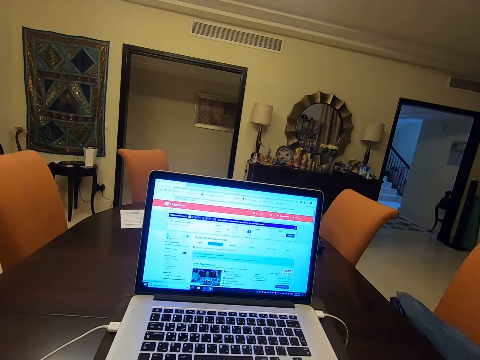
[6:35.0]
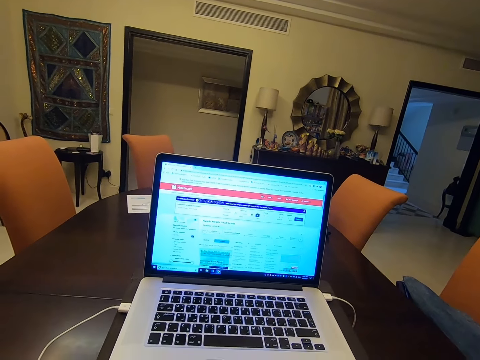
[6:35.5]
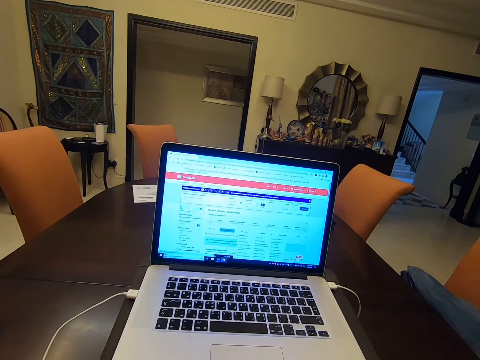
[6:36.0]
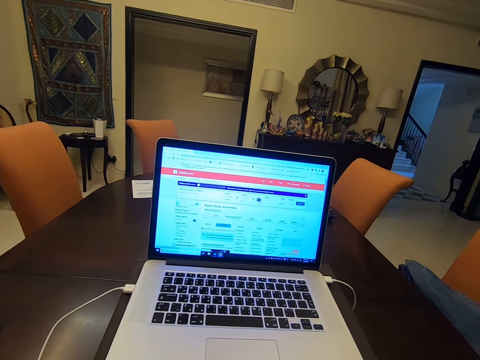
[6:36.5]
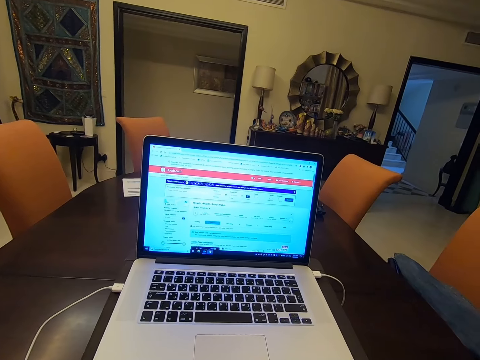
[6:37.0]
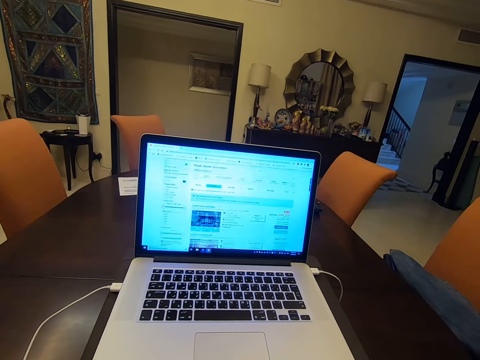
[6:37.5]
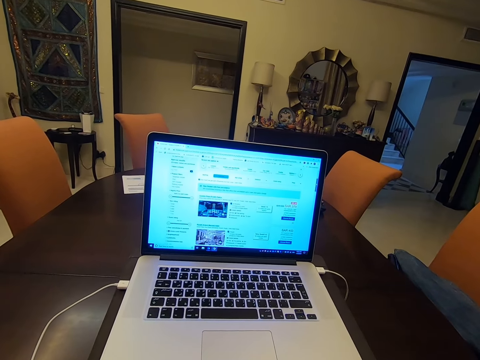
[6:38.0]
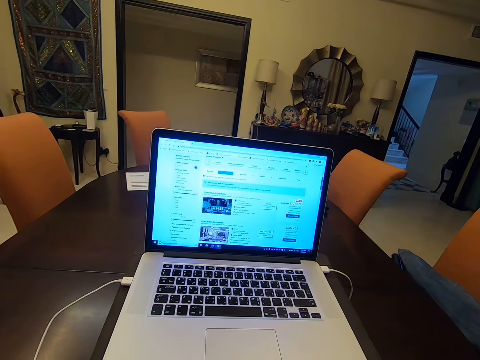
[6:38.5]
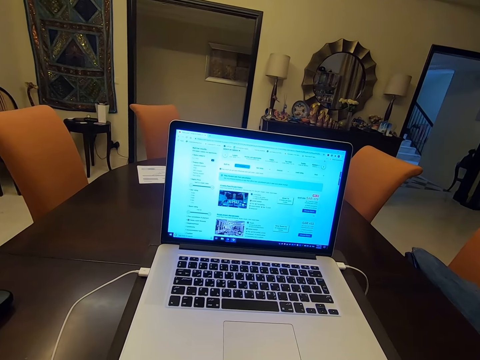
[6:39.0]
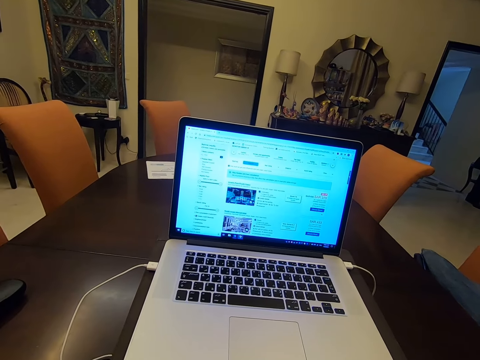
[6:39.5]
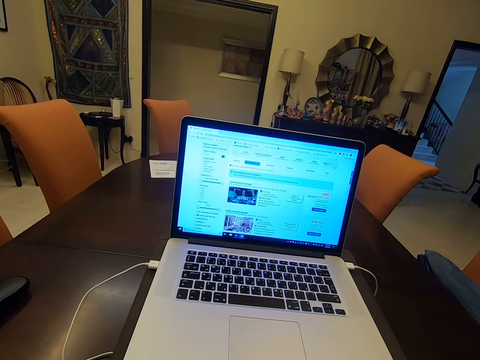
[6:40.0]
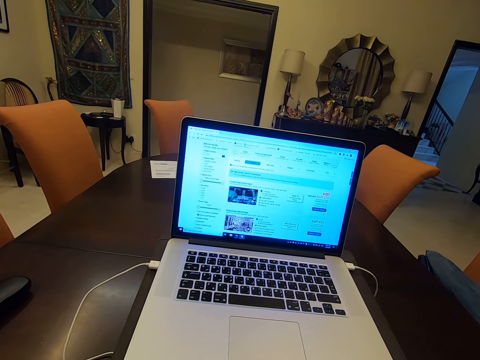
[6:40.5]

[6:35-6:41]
The camera wearer checks the laptop.

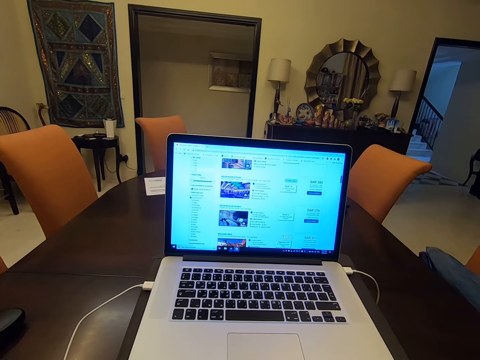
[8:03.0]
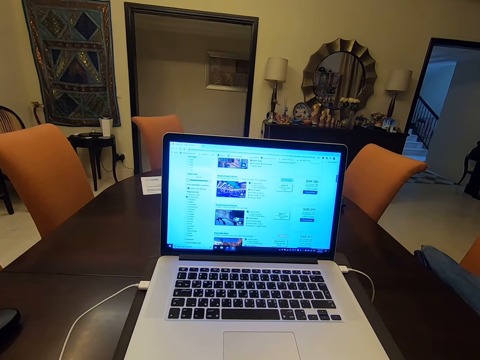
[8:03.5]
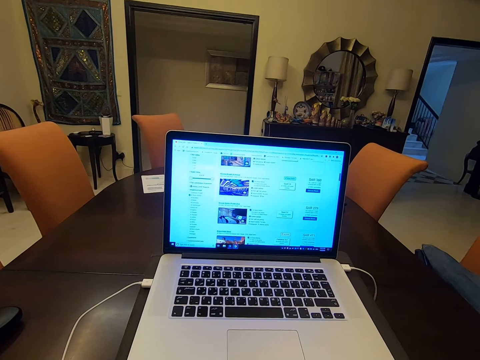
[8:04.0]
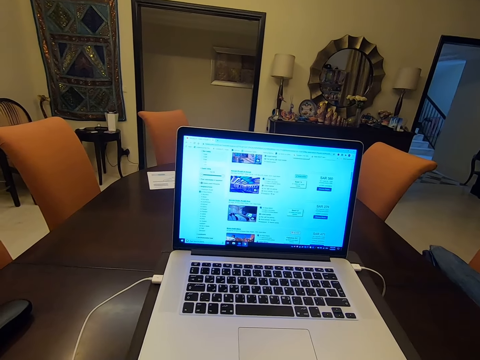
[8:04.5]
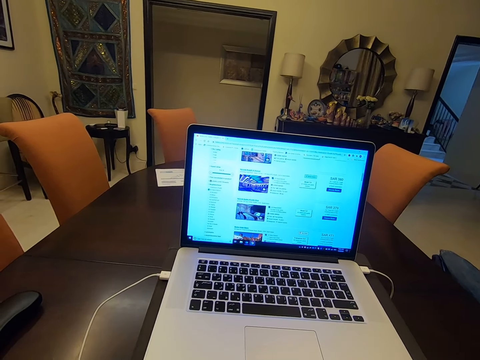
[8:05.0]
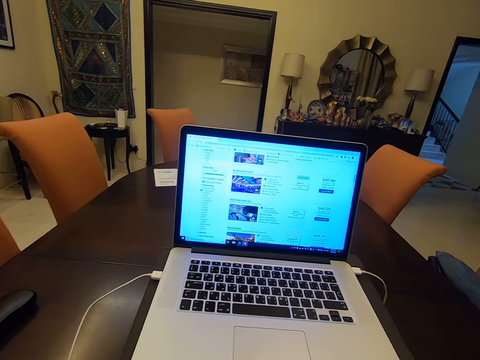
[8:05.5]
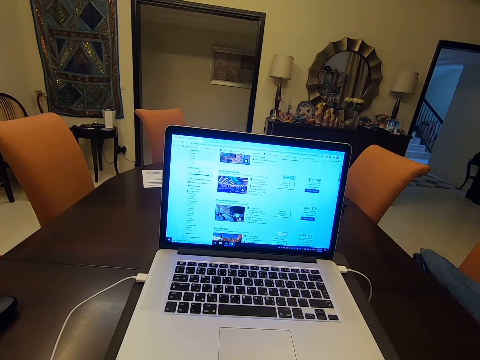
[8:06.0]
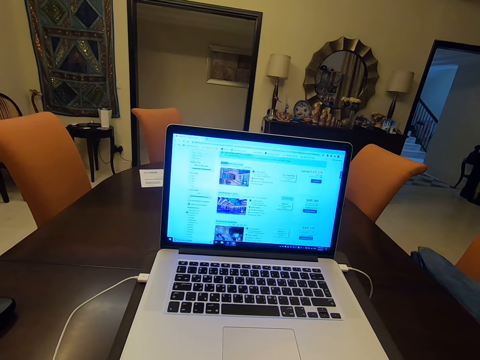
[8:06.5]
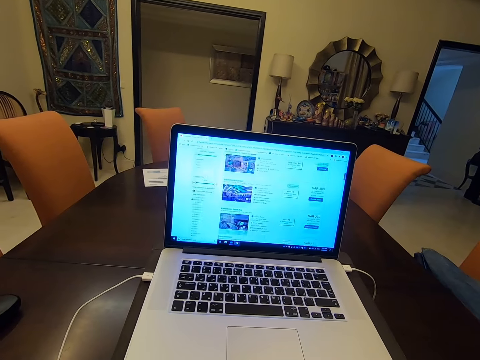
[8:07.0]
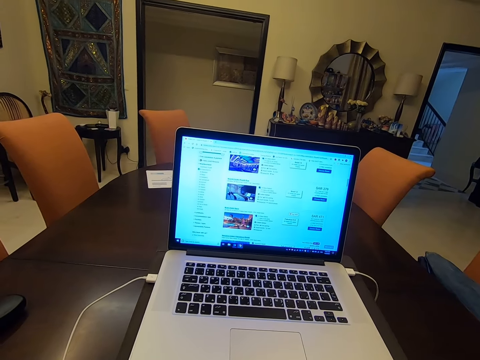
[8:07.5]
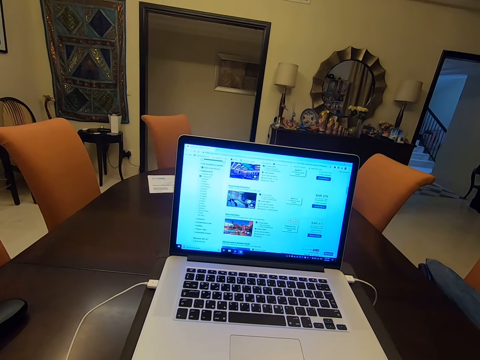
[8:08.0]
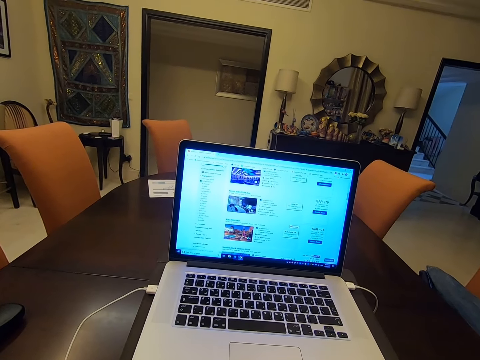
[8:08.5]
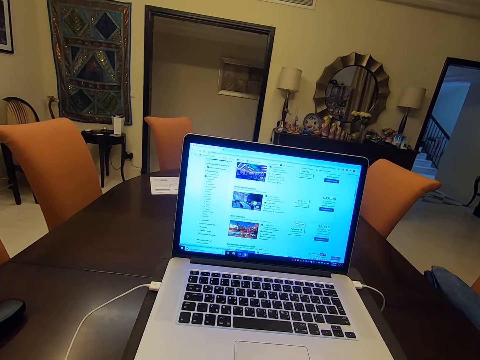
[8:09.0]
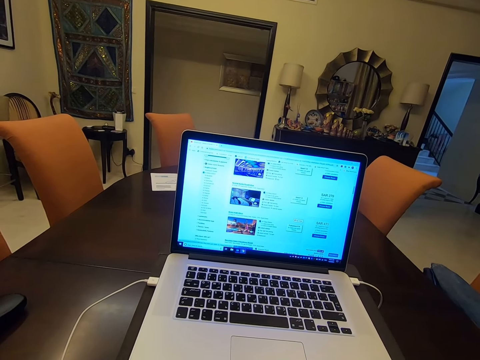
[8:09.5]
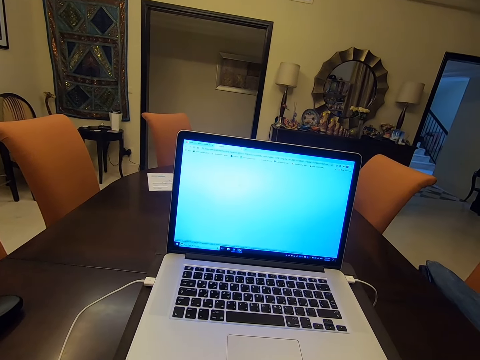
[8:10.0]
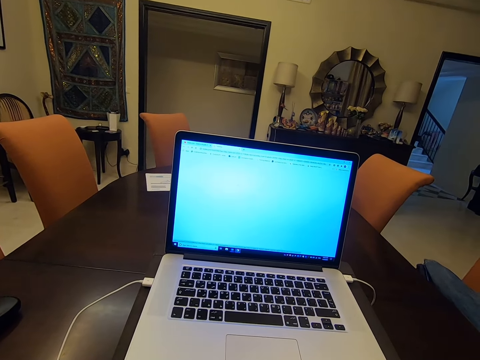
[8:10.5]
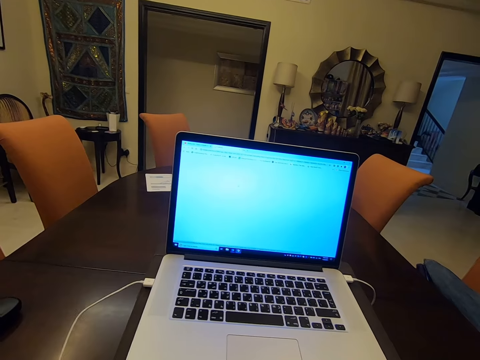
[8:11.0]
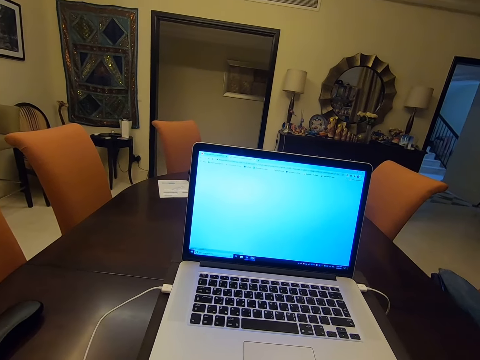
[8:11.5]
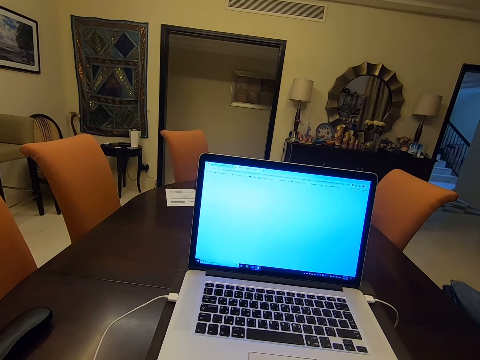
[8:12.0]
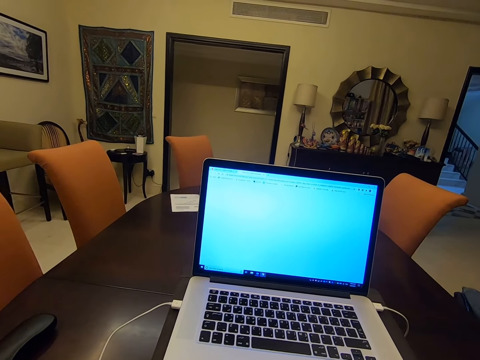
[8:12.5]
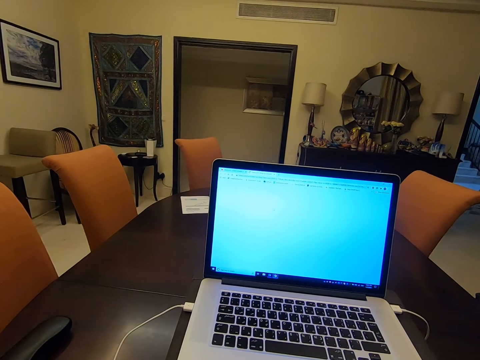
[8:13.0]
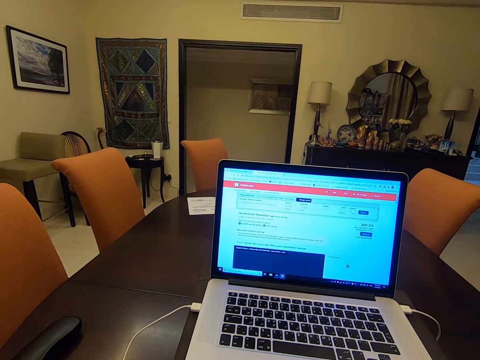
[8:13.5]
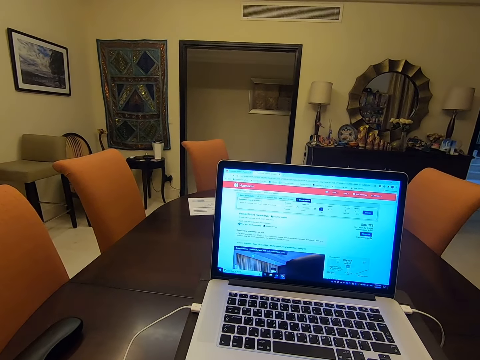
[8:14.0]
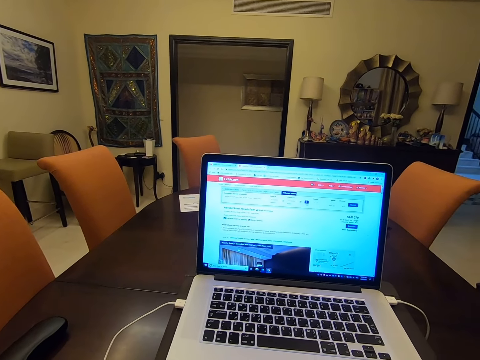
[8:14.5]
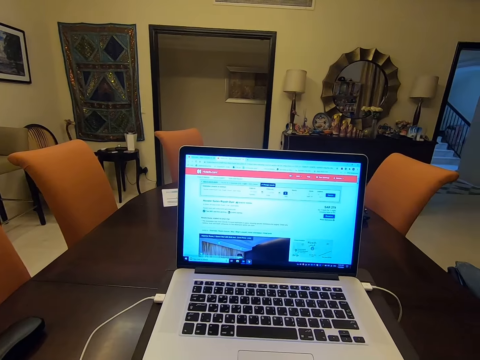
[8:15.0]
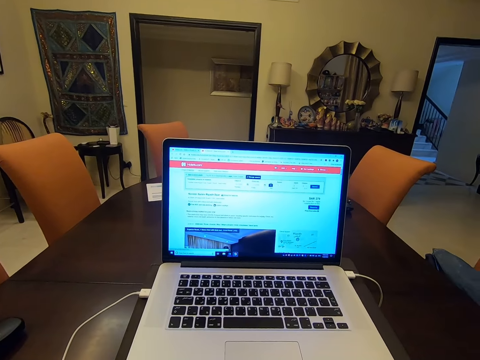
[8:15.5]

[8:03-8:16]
The camera wearer checks the laptop. They type on a keyboard. They check the laptop.

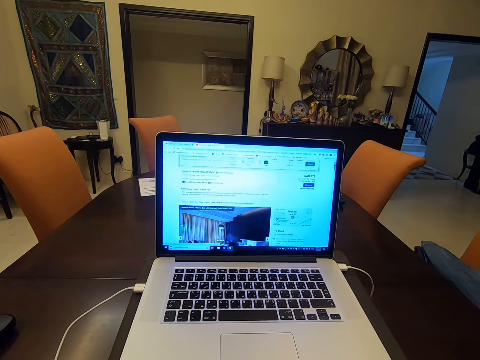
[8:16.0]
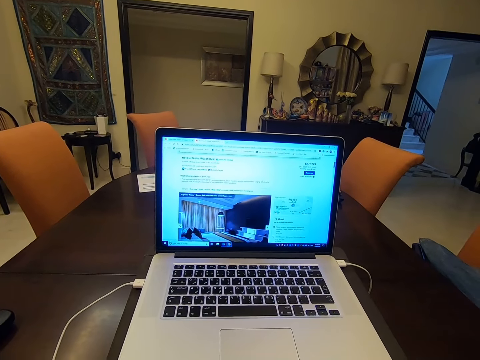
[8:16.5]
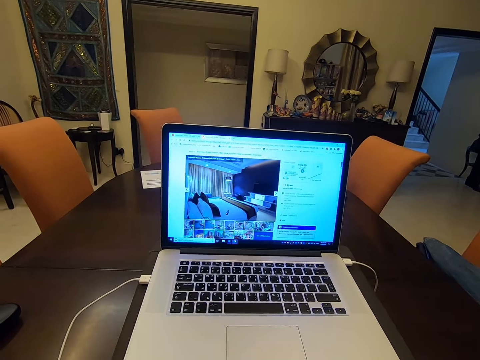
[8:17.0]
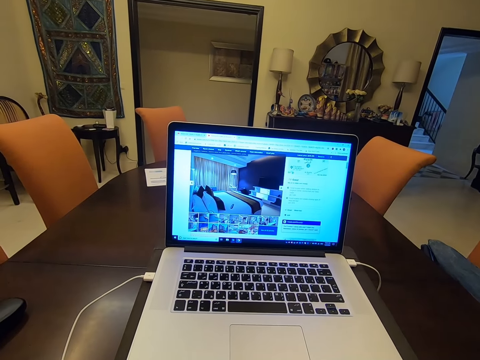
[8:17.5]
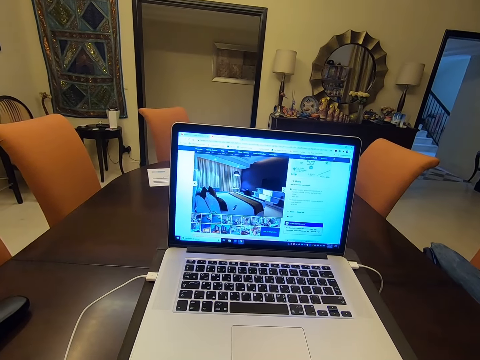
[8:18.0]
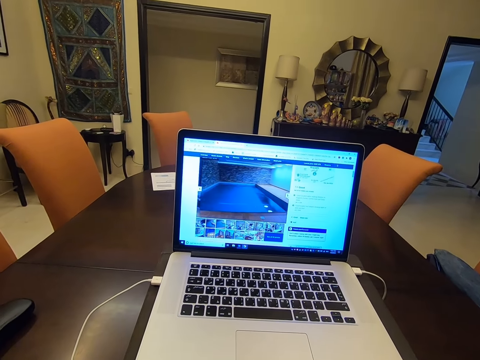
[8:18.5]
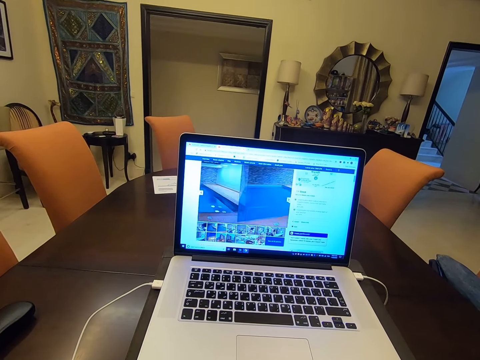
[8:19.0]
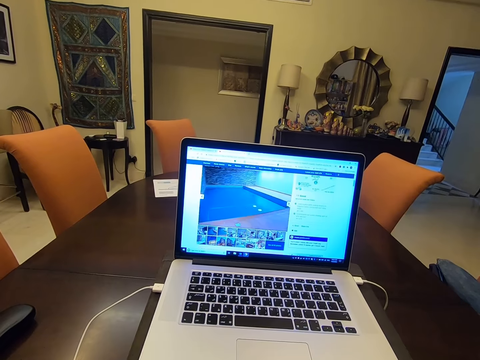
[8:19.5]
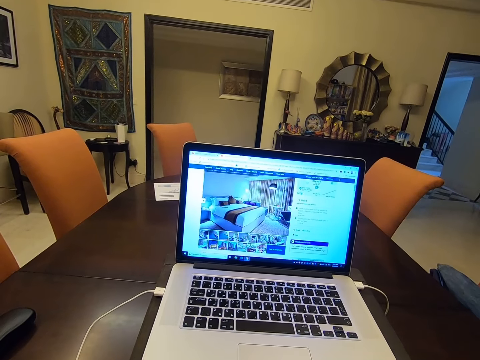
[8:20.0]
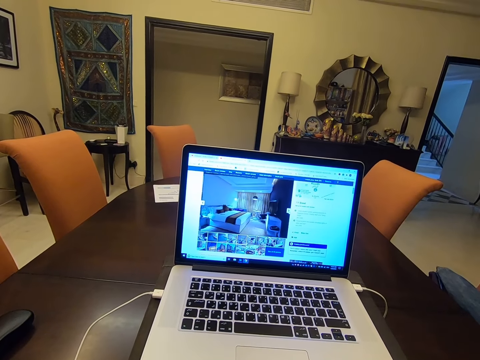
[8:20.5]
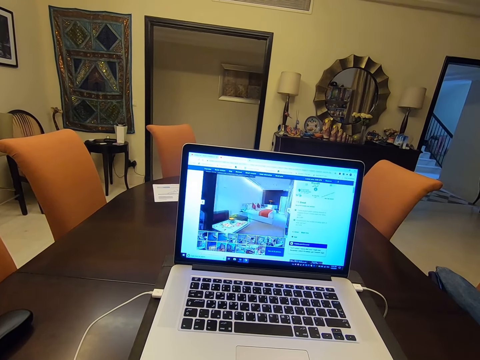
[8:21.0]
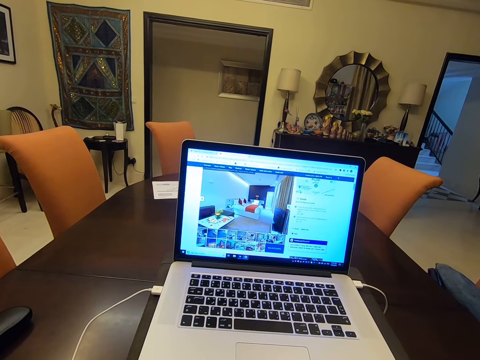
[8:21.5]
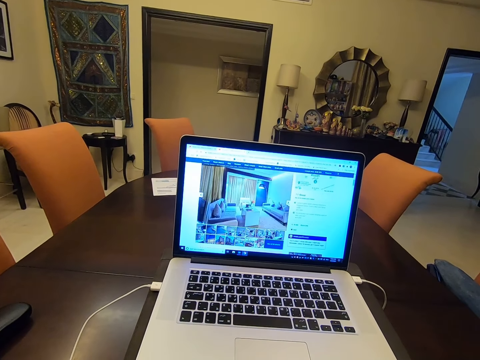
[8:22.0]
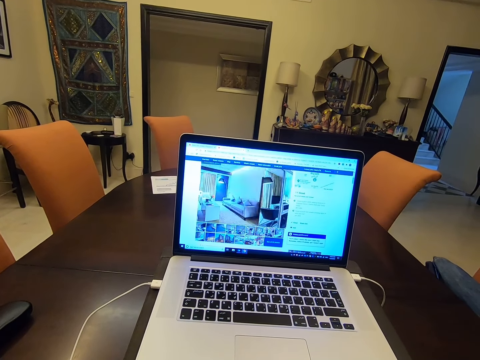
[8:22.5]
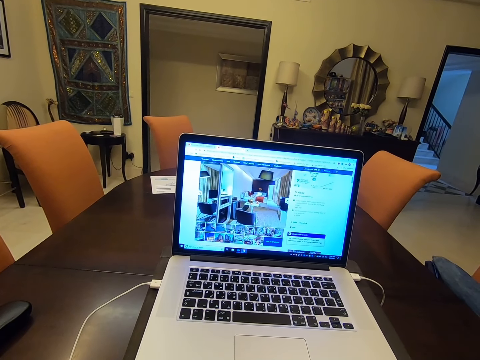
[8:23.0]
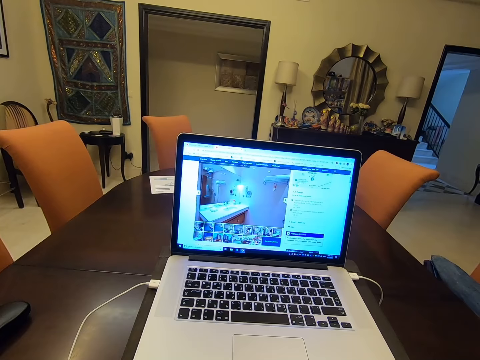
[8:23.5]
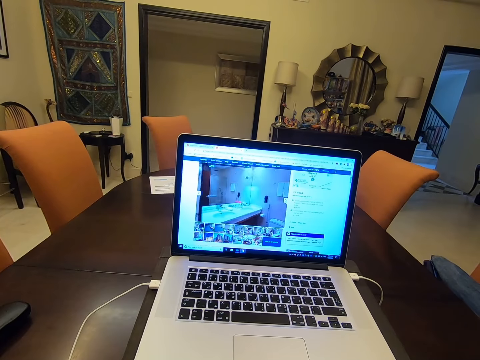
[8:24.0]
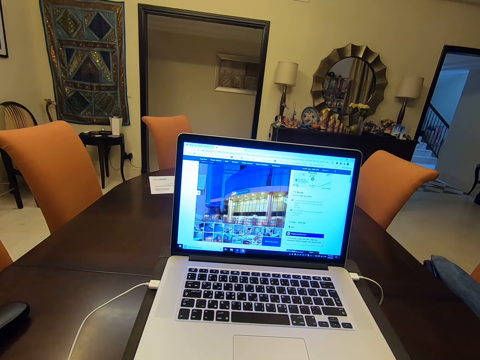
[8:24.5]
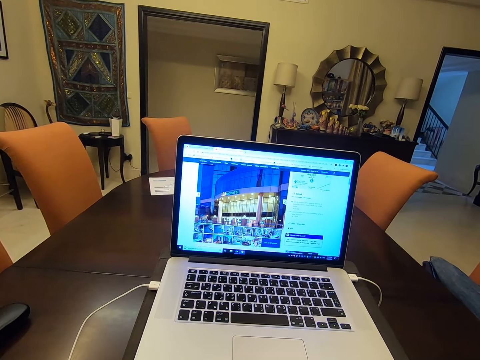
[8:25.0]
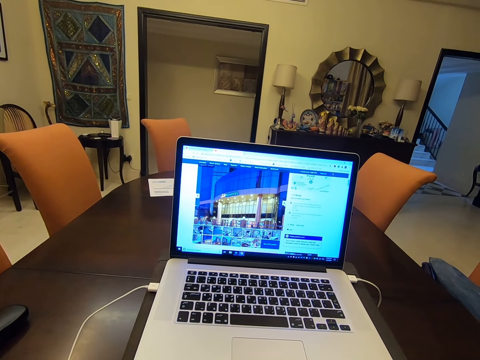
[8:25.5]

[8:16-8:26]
The camera wearer checks the laptop. They type on a keyboard.
